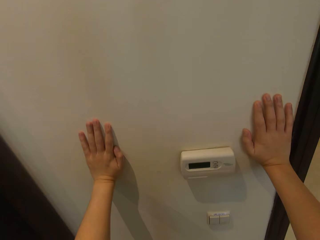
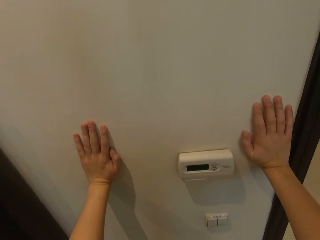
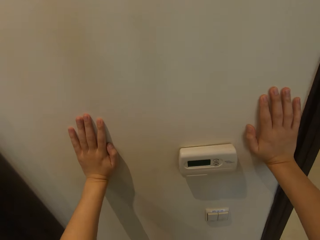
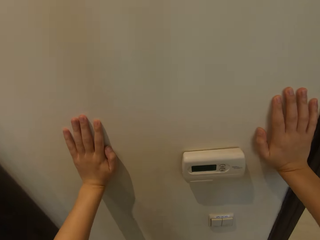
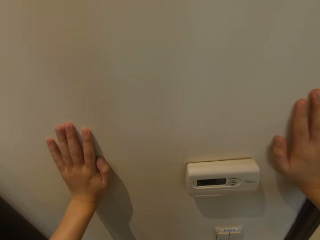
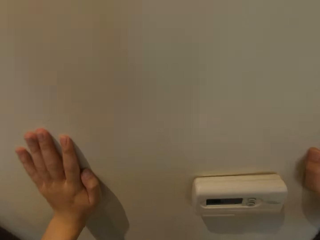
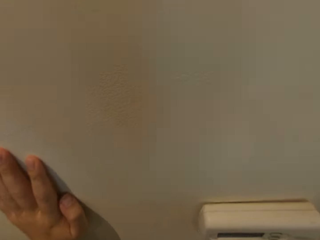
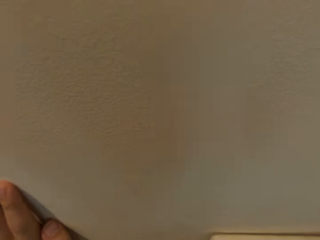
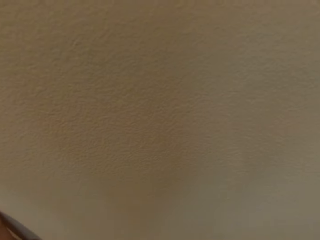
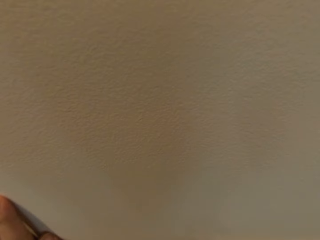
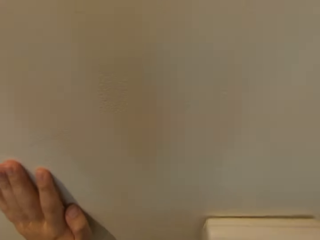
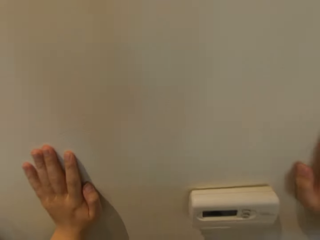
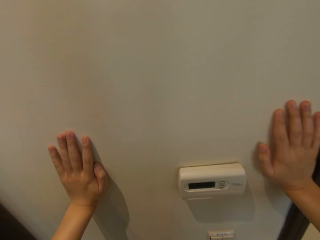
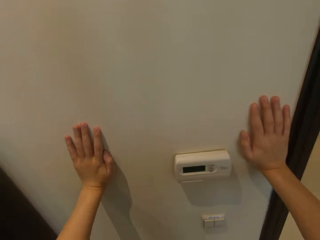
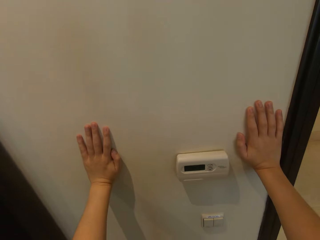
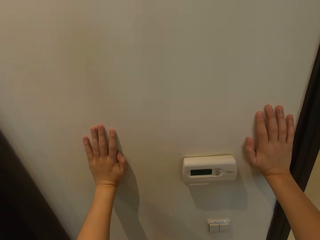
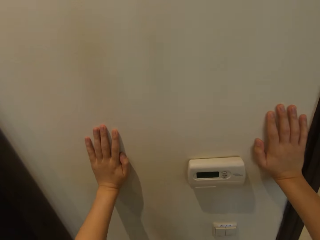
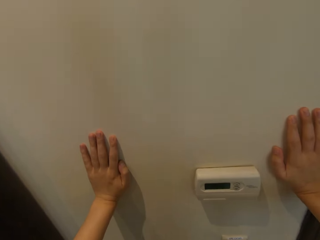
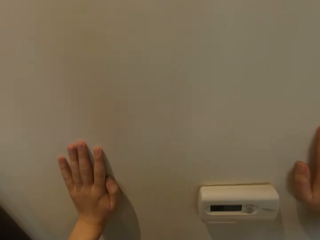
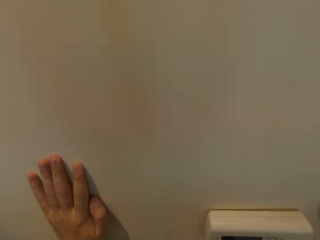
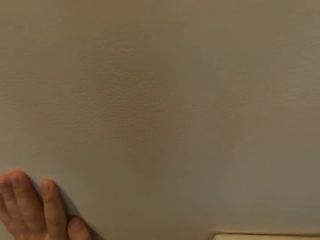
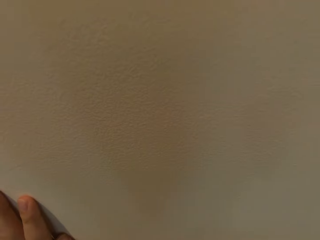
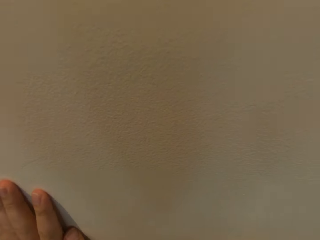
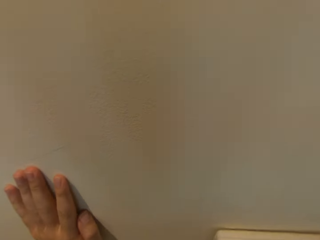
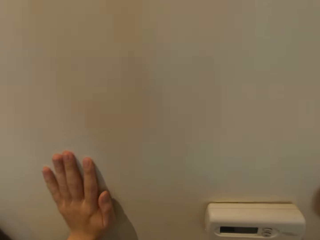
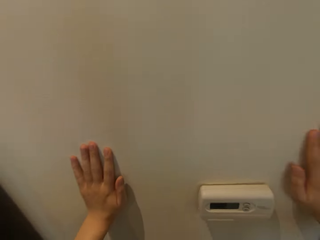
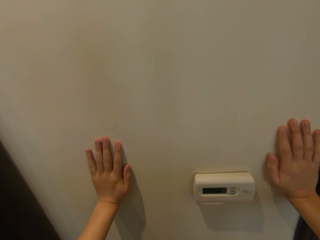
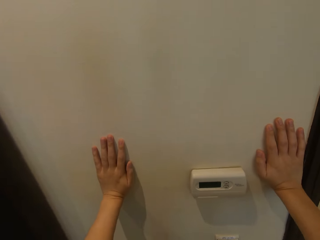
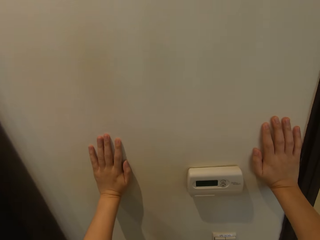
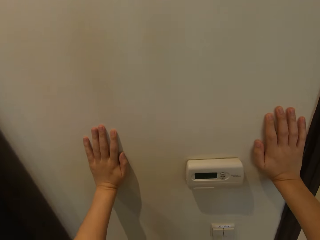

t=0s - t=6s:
The camera wearer does push-ups.

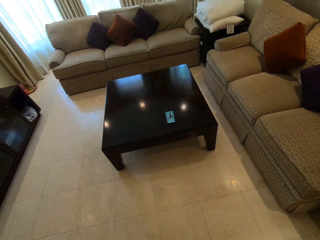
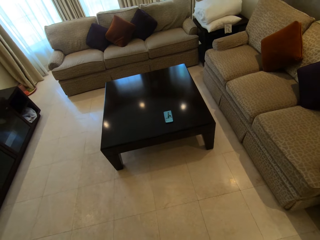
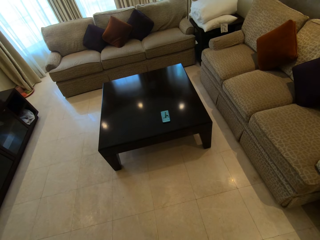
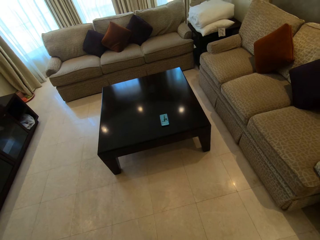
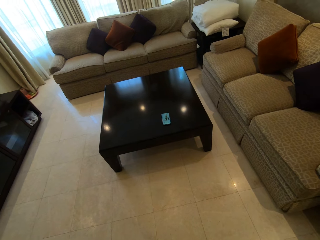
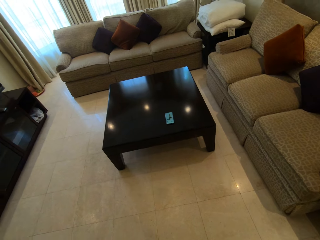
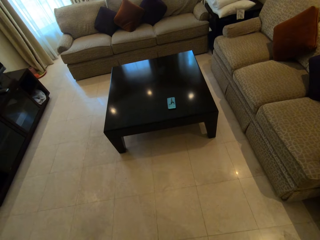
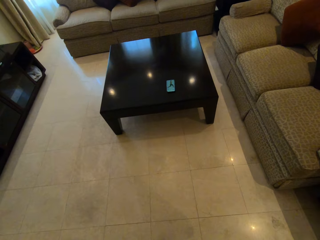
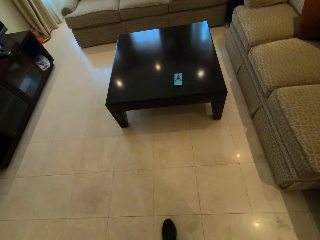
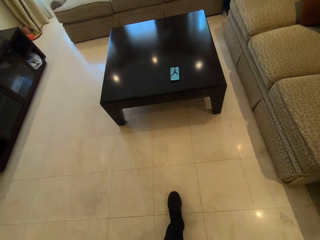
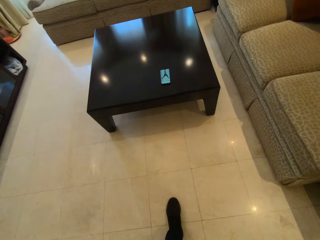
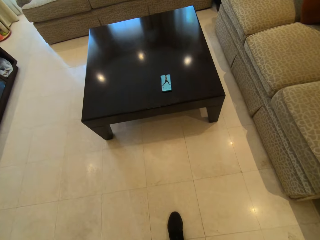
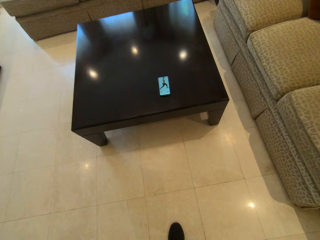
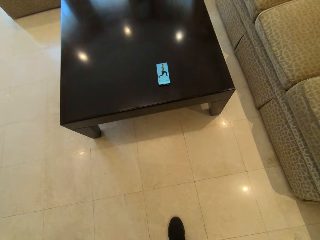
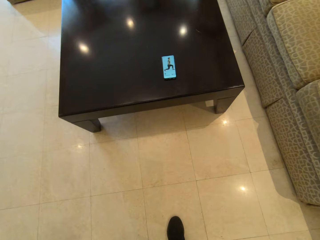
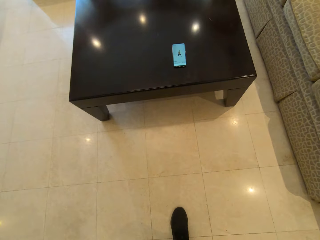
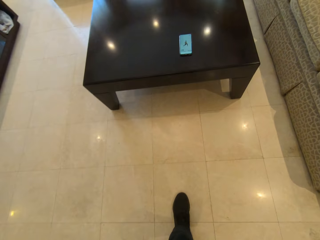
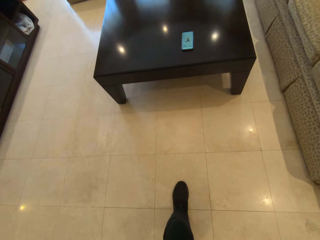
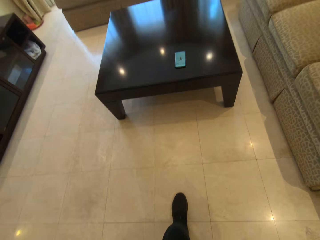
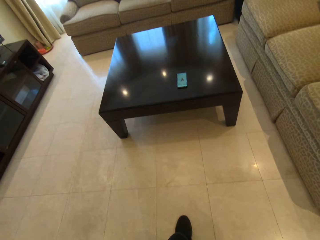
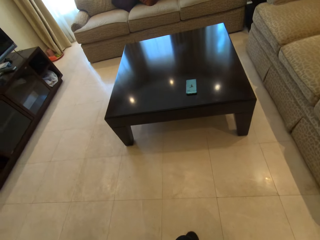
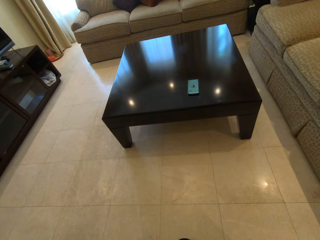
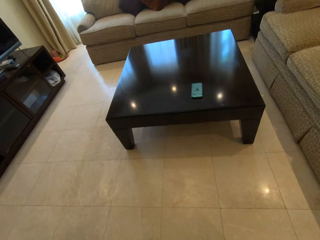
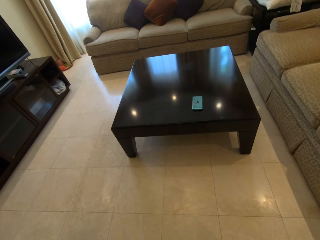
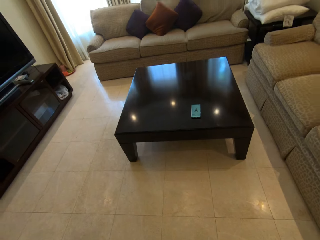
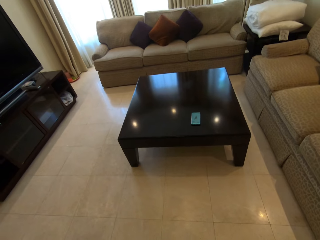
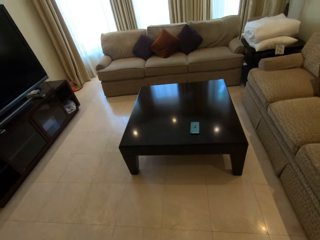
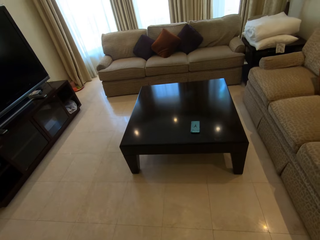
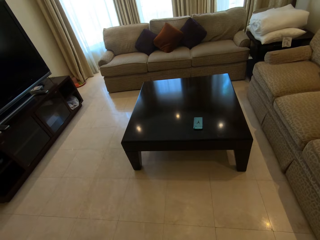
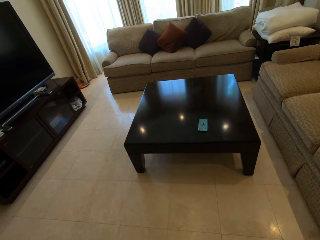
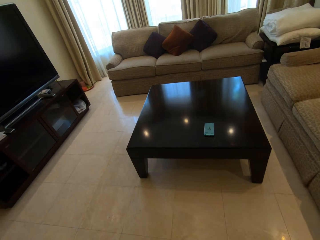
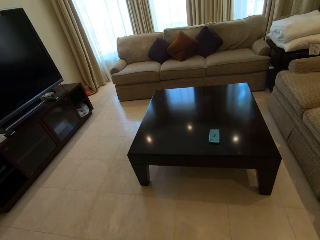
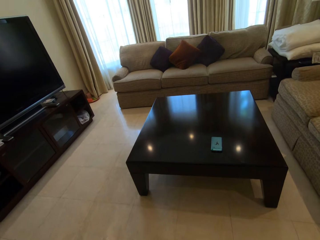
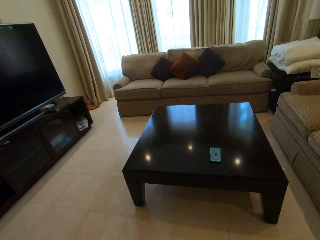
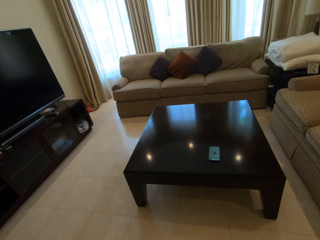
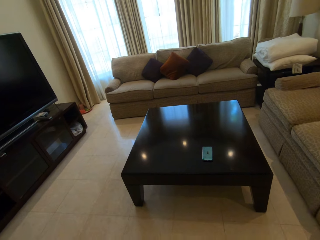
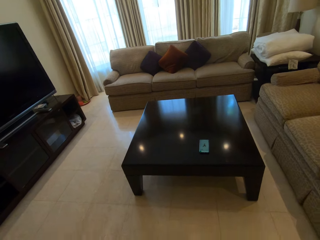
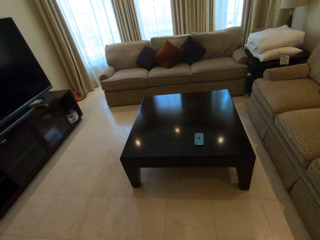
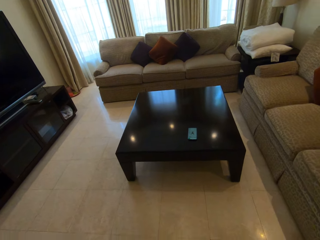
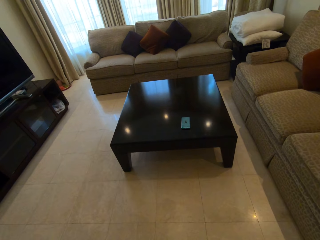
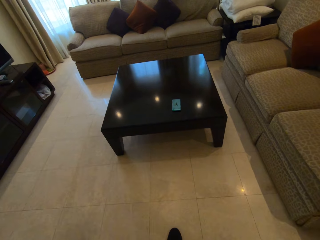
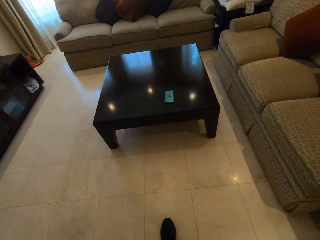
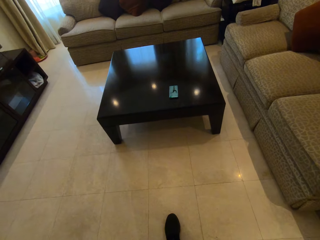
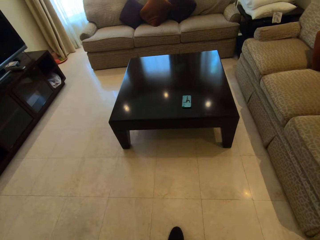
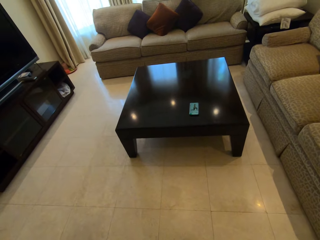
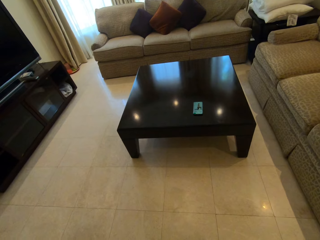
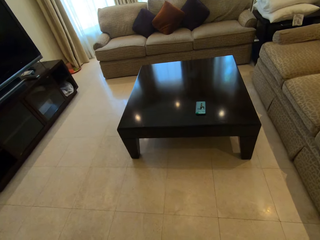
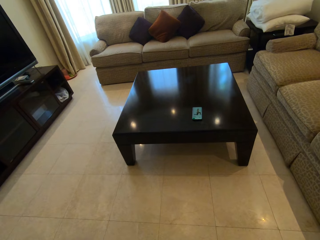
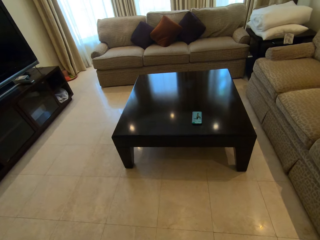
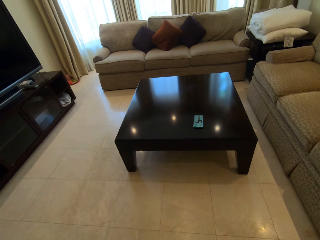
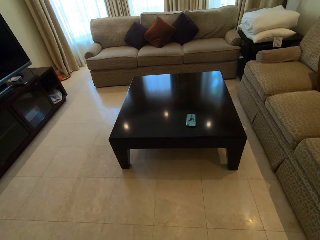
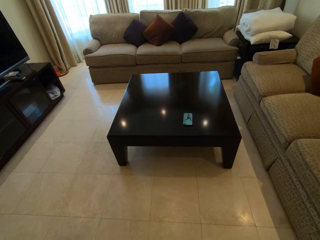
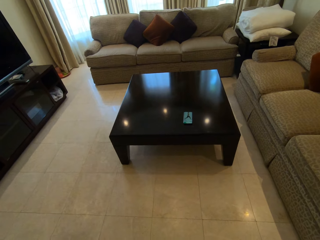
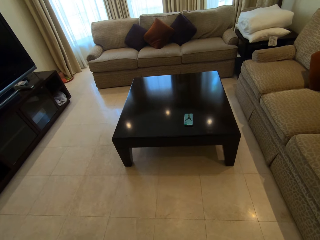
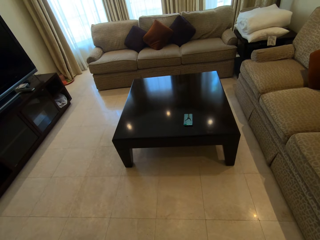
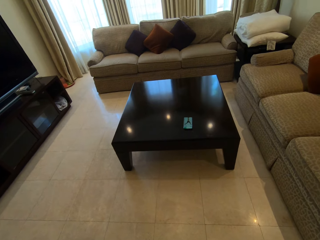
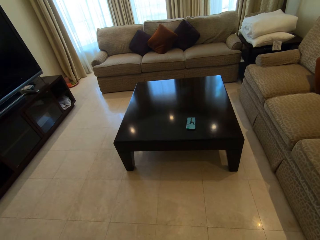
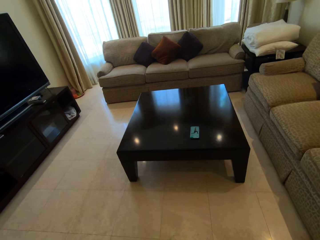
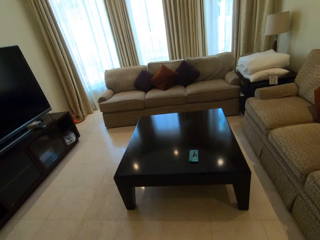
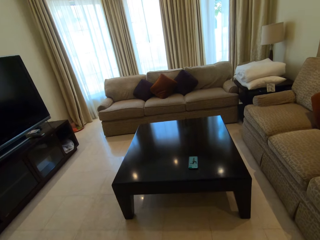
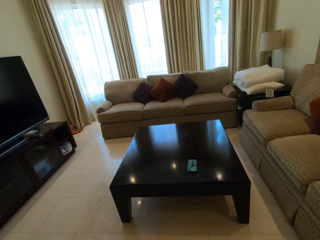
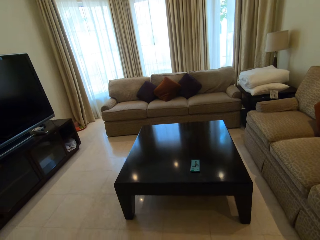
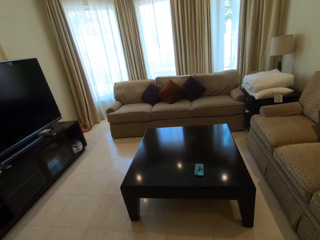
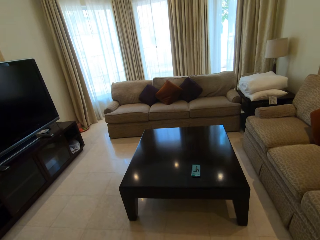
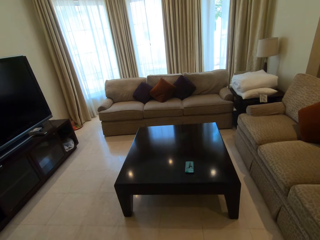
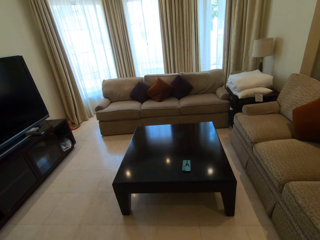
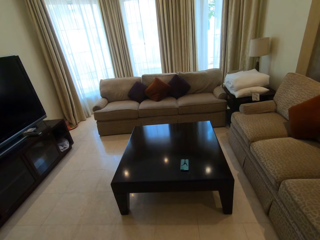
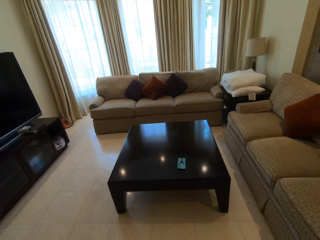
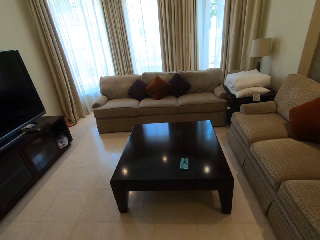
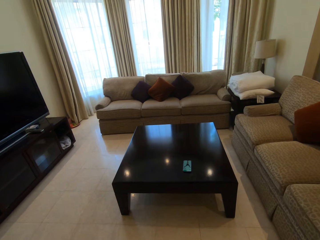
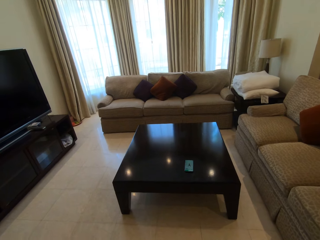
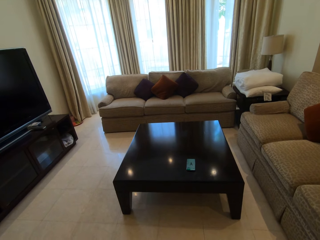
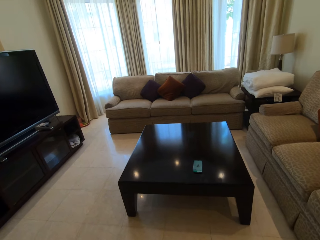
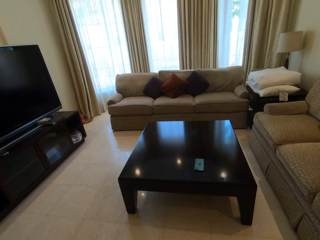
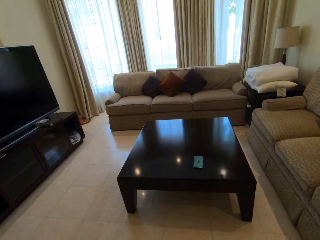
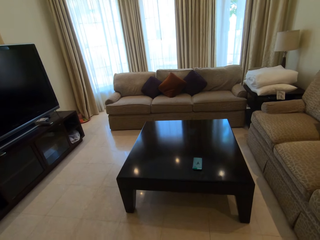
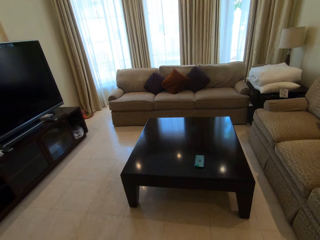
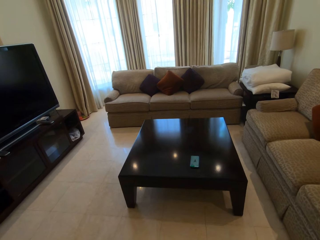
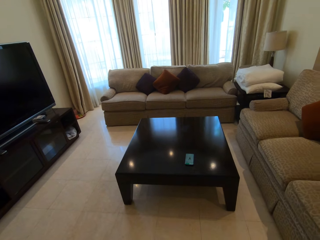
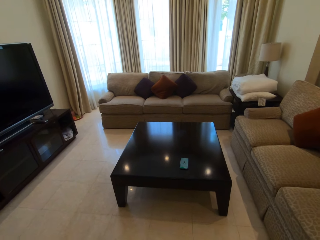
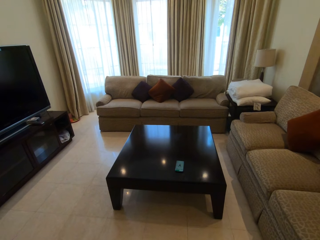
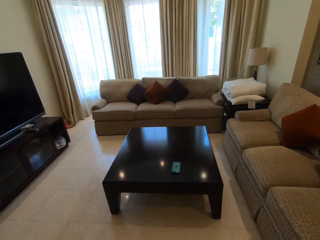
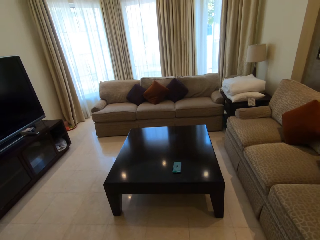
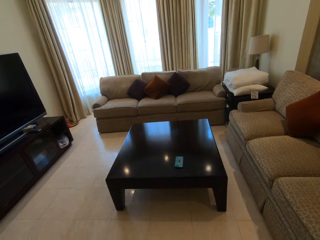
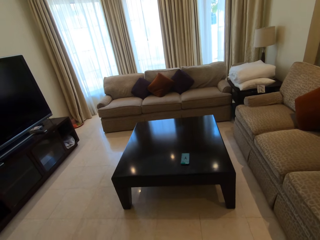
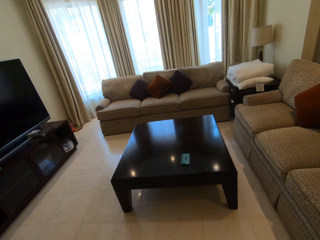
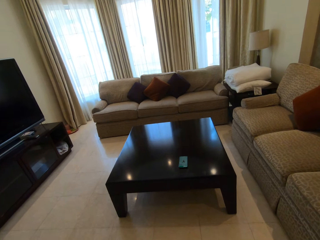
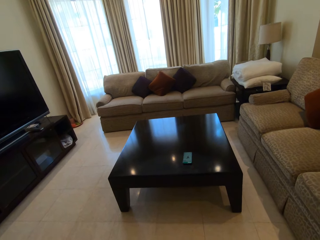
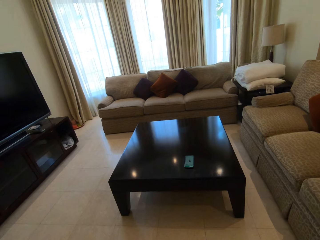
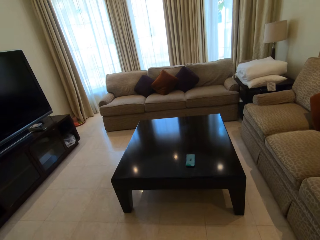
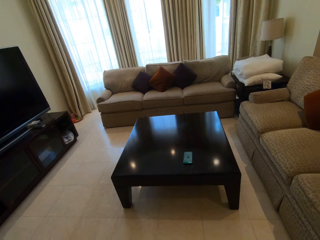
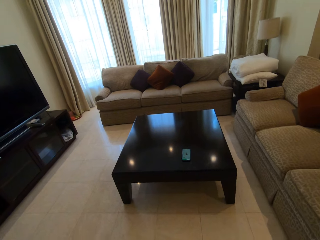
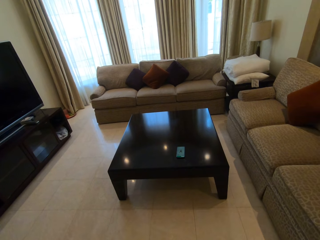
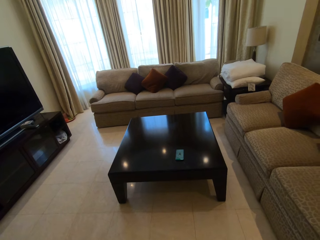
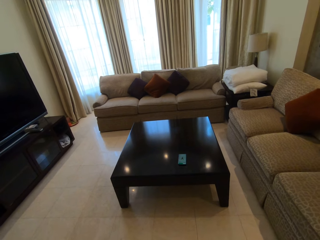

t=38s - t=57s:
The camera wearer walks towards the phone on the table. She looks at the instructional video on the phone. She performs more exercise with her legs according to the instructional video. She stares at the table. She stares at the sofa.
